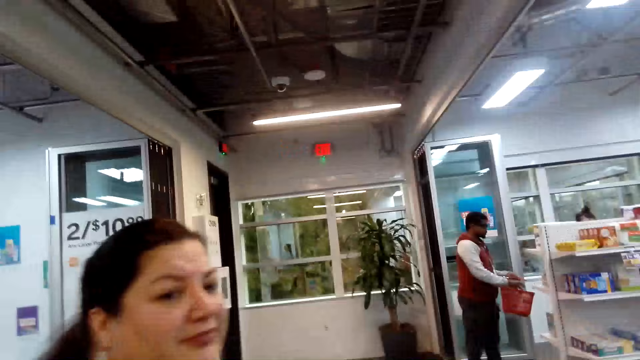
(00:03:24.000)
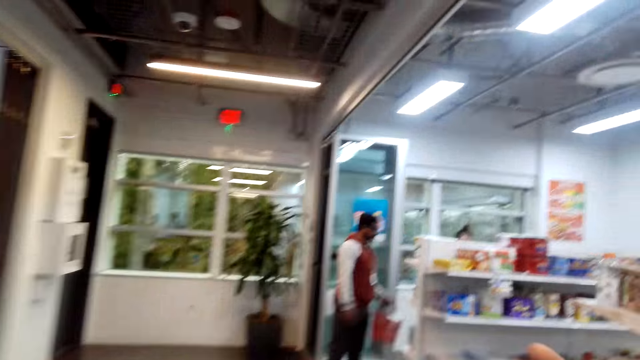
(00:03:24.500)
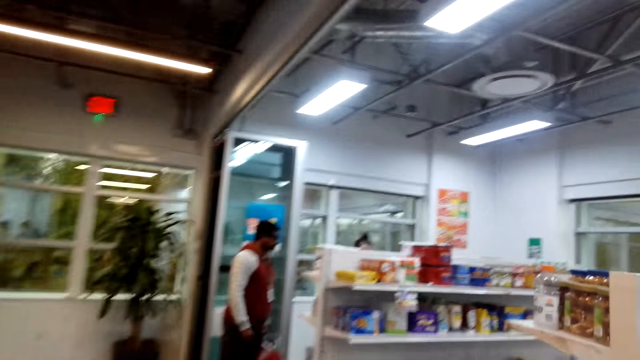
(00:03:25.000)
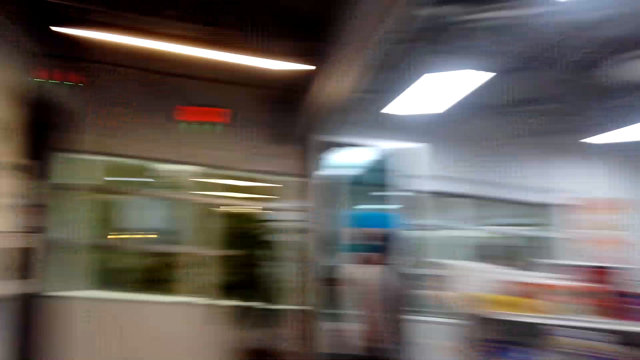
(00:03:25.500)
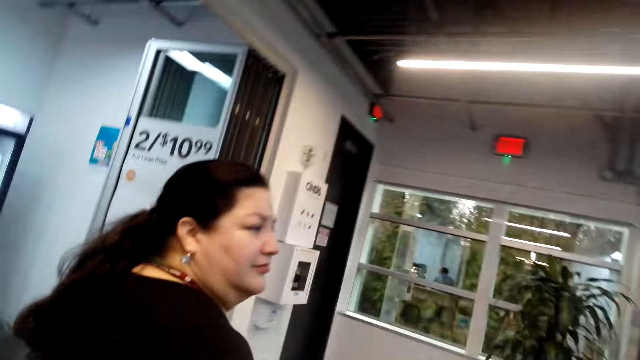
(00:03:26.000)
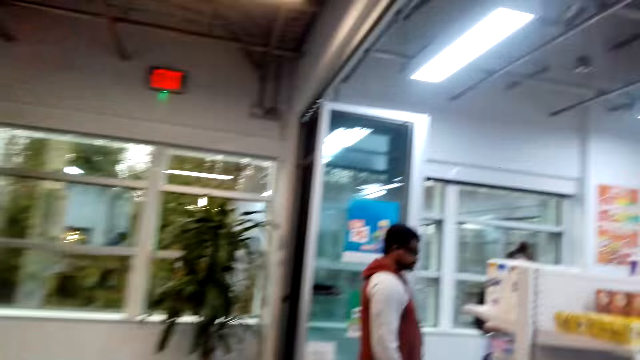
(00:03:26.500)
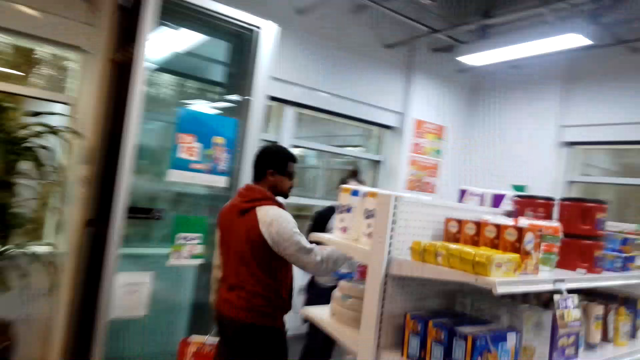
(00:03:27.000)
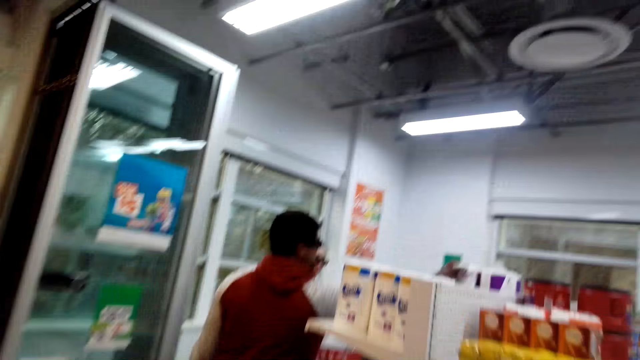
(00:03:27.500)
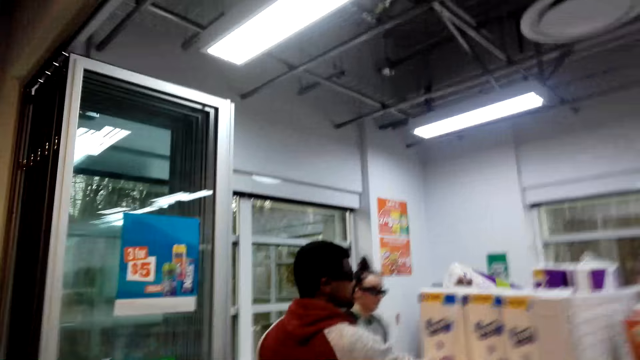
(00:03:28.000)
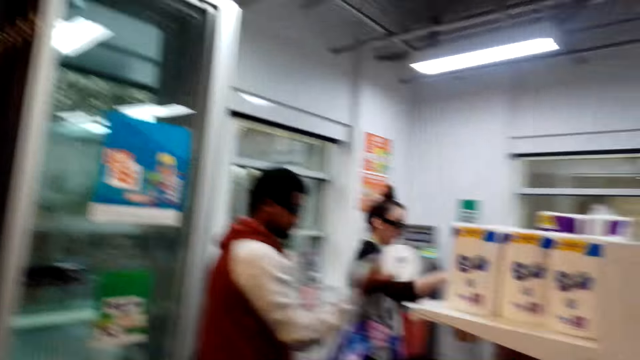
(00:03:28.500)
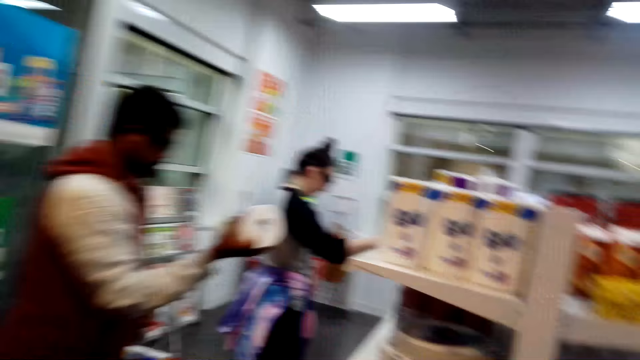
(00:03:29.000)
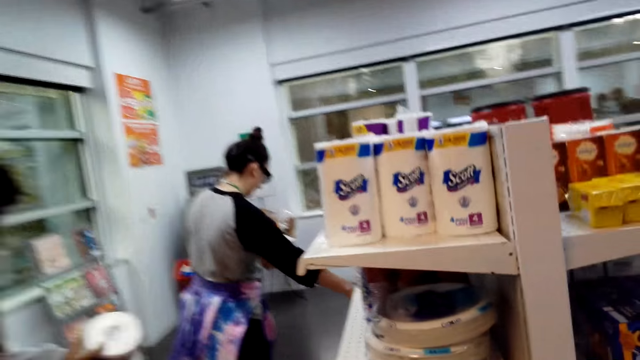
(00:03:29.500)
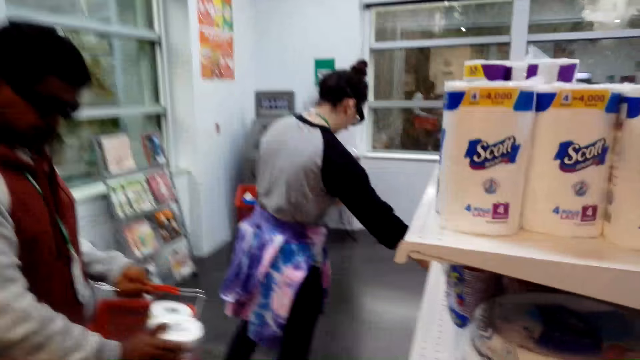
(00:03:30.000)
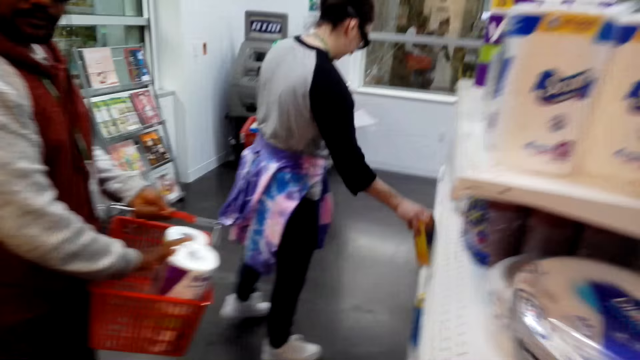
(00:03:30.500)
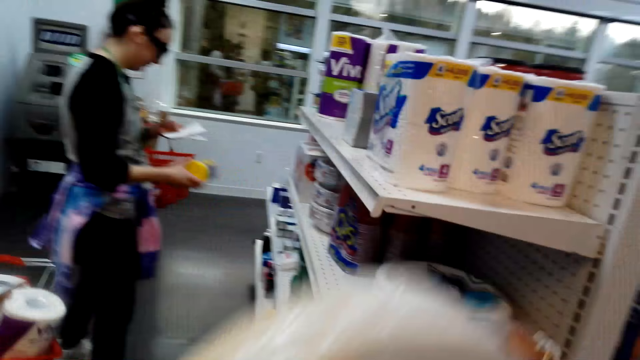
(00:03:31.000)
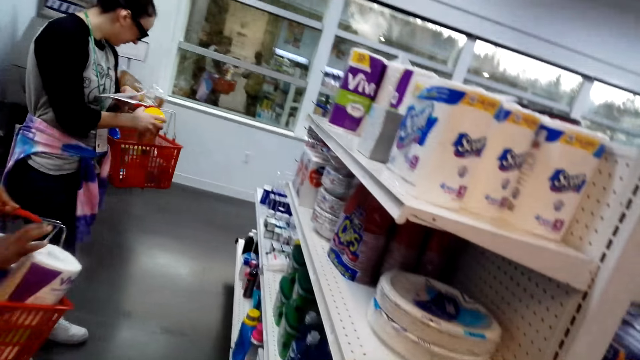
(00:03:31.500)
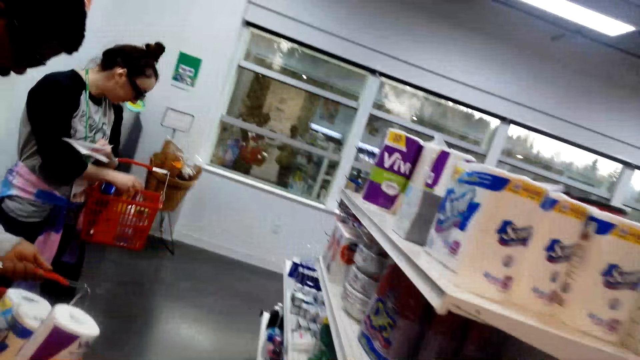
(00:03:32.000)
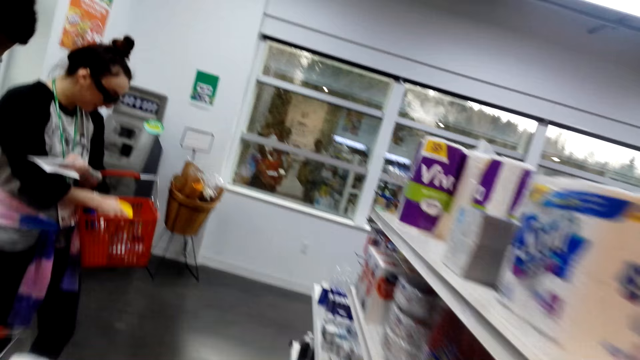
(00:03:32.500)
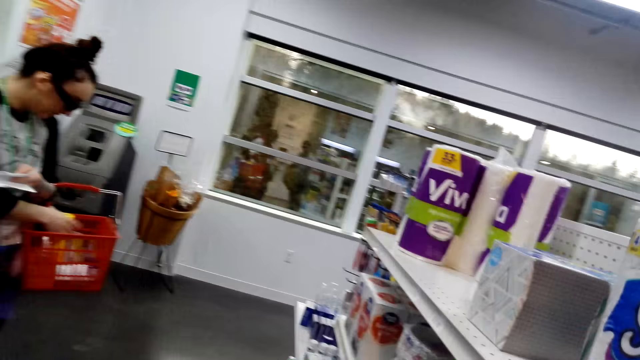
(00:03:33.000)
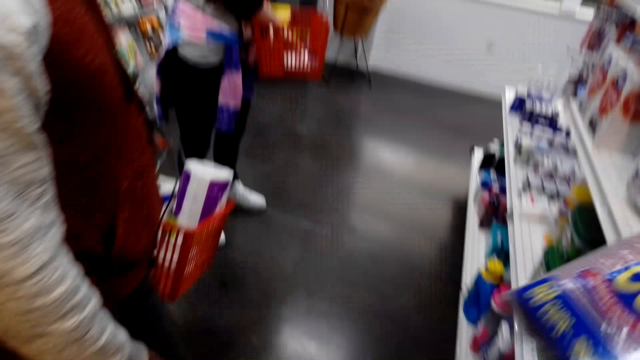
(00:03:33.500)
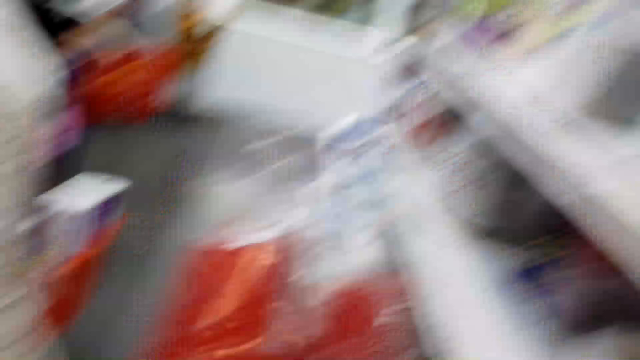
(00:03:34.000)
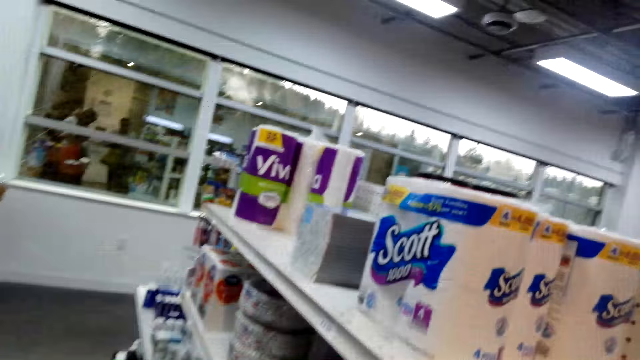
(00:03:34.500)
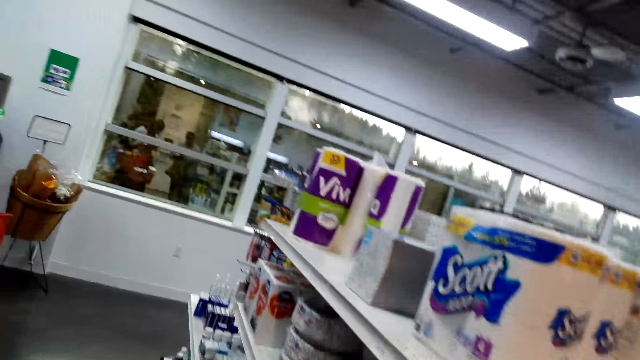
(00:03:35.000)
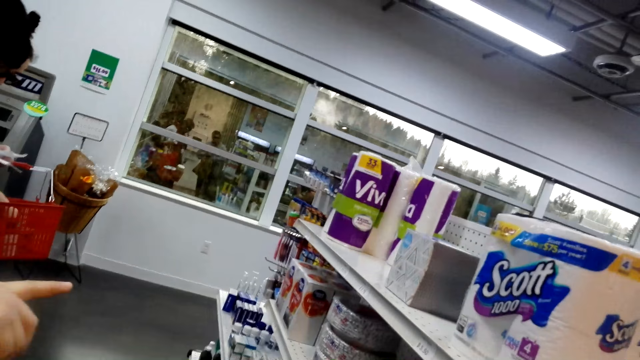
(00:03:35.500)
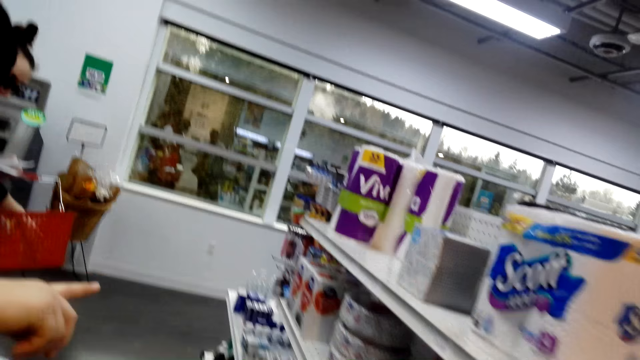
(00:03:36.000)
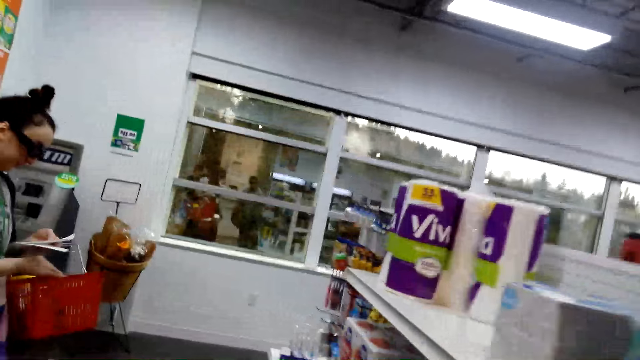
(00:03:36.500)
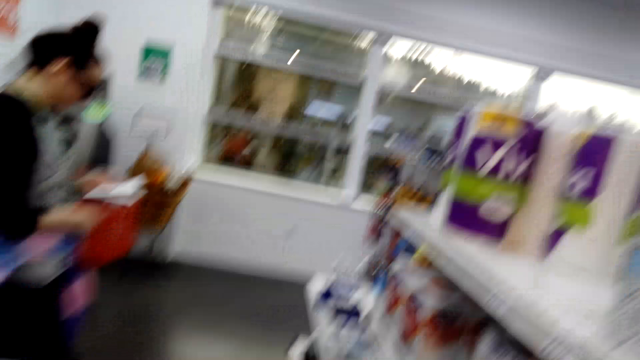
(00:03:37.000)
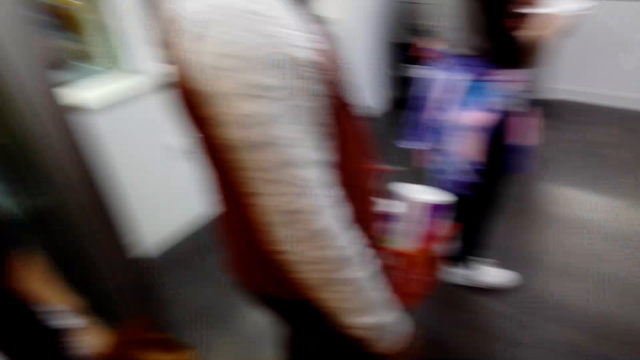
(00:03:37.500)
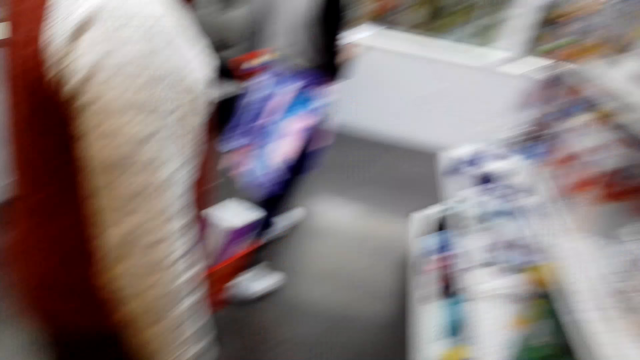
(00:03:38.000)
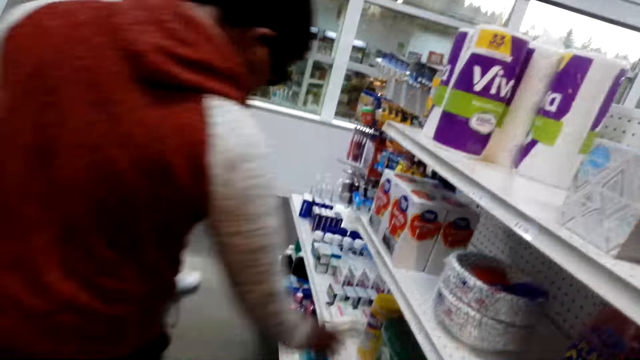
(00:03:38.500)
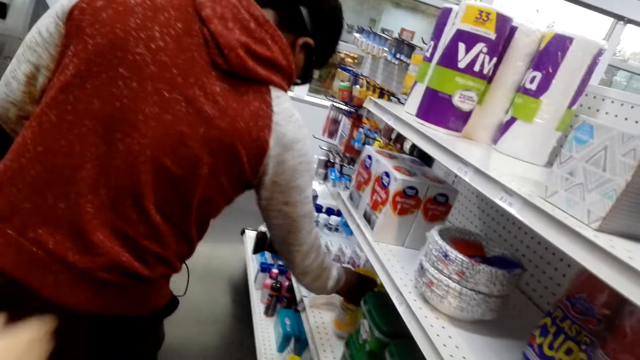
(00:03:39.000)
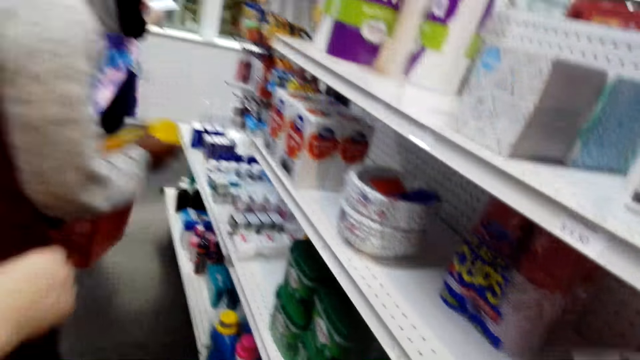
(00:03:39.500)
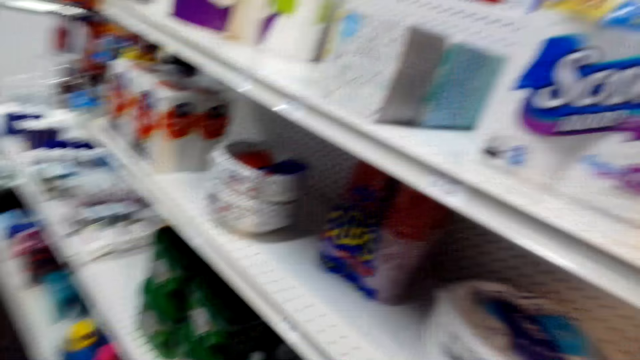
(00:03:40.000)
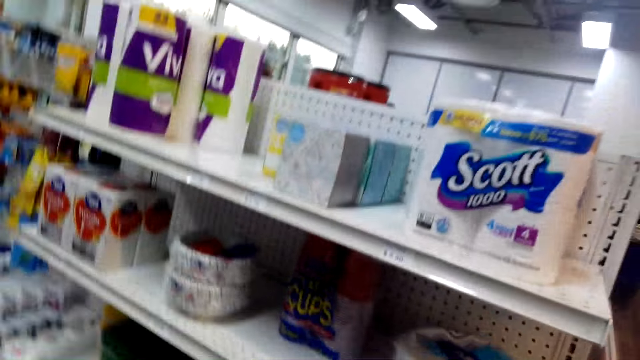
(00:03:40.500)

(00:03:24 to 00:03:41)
The camera wearer converses with a woman. They walk around. They take something from the shelf. They lift something. They walk around. They pick up something. They look around. The woman points at the shelf. The camera wearer walks around. A man picks up something. The camera wearer looks around. The woman moves the right hand. The camera wearer looks around.

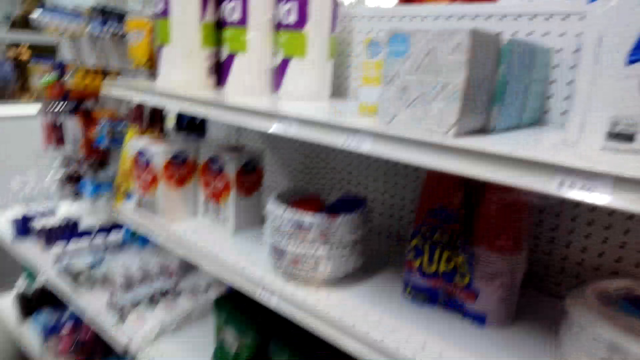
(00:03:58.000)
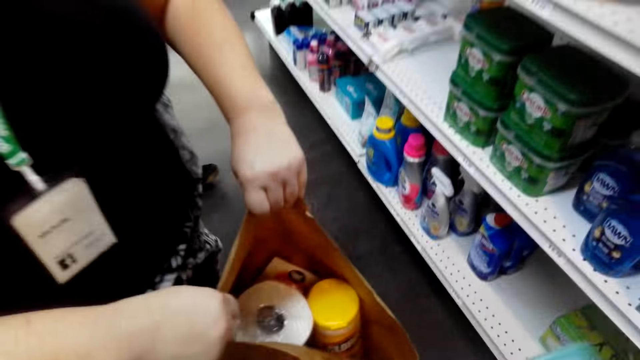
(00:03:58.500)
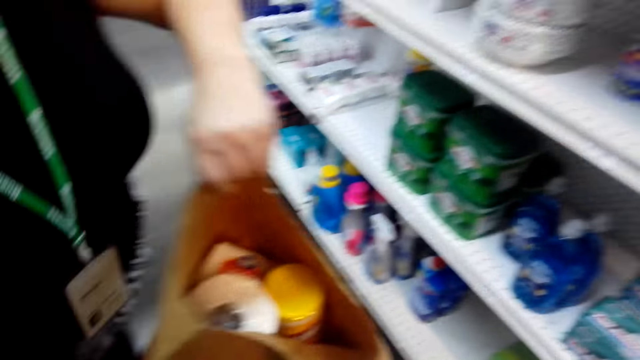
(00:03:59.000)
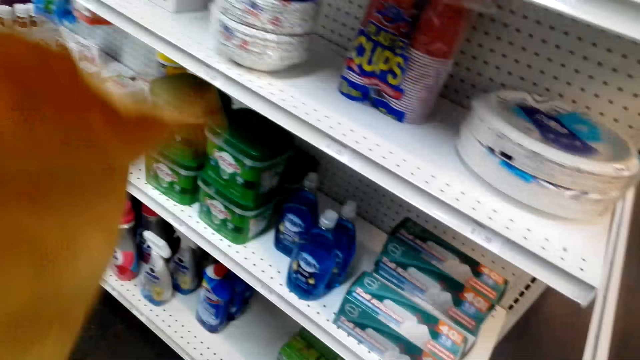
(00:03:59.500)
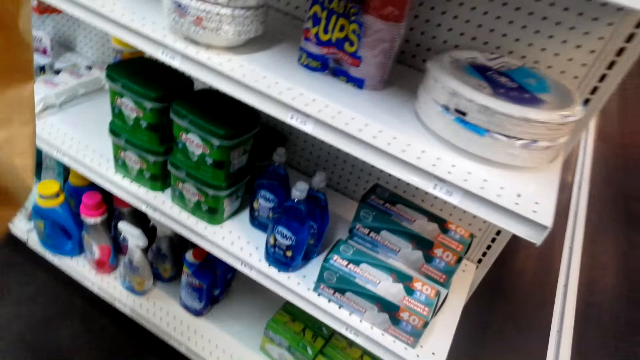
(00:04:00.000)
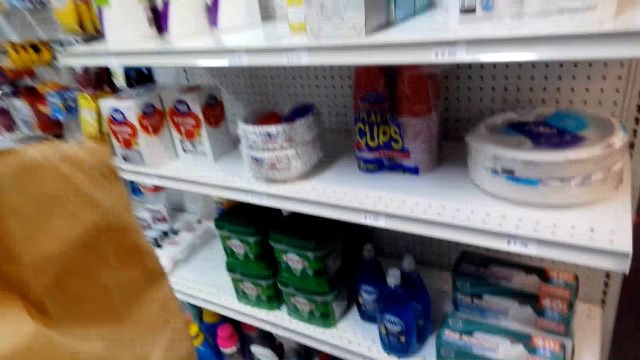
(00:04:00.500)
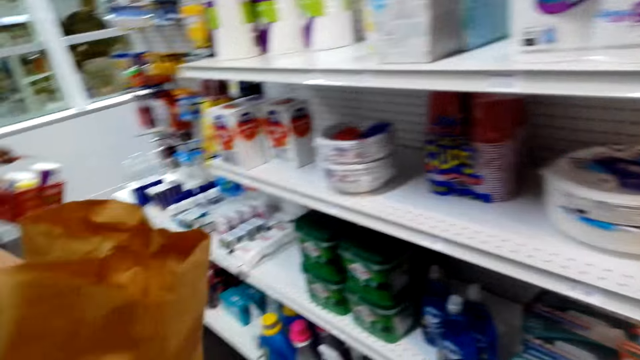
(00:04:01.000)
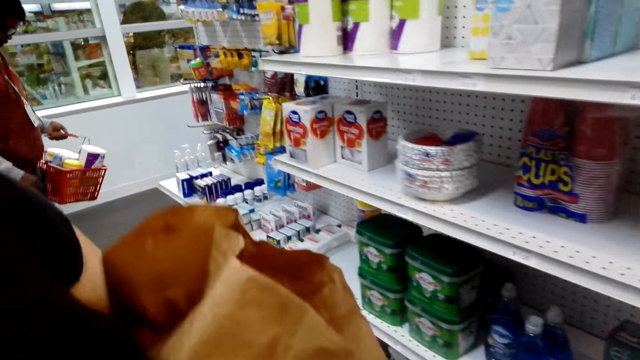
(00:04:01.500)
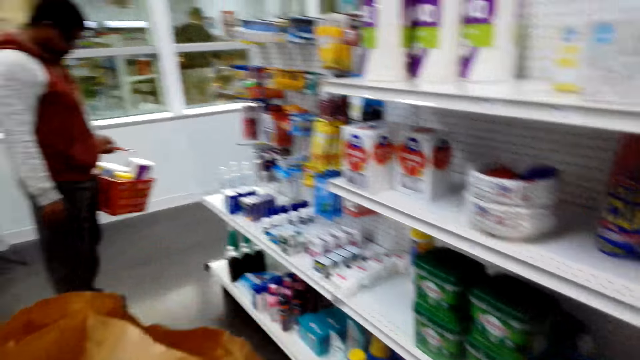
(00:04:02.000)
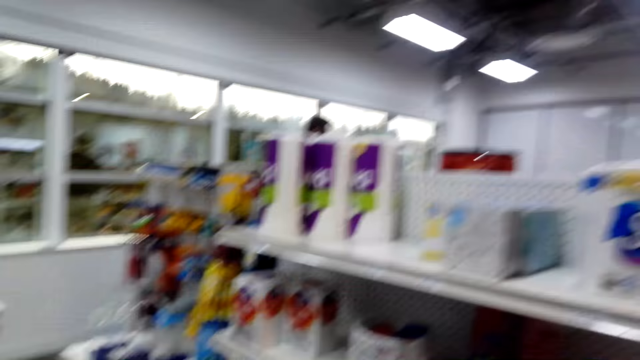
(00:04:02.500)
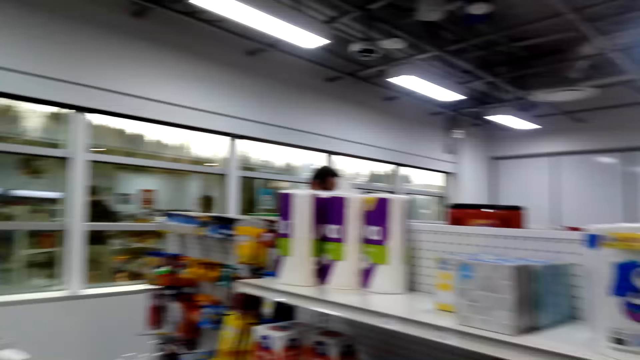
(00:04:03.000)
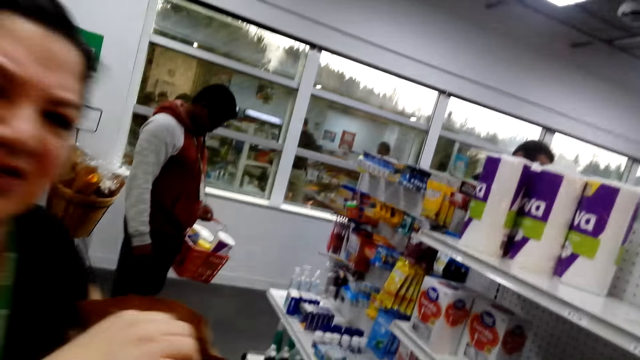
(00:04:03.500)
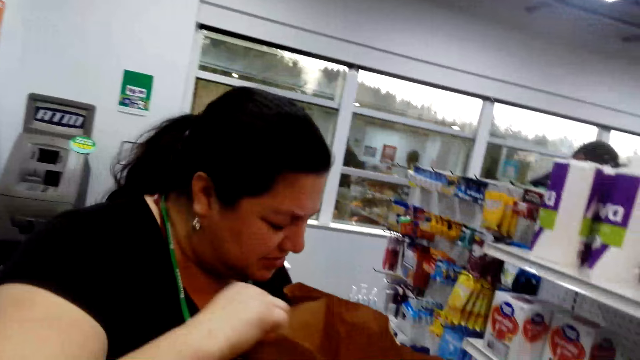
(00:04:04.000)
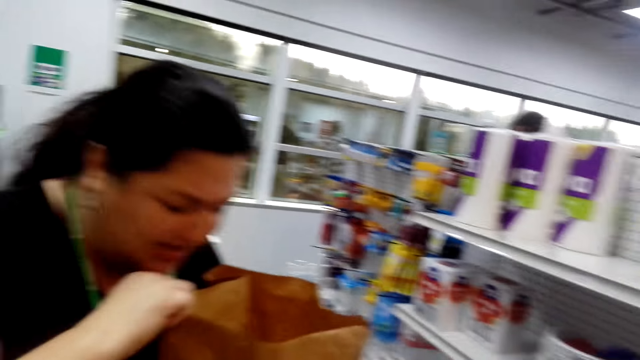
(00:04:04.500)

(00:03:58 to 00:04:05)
The camera wearer looks inside a brown bag. A woman lifts the brown bag. The camera wearer looks around. The woman moves the brown bag. The camera wearer looks around. They converse with the woman.
